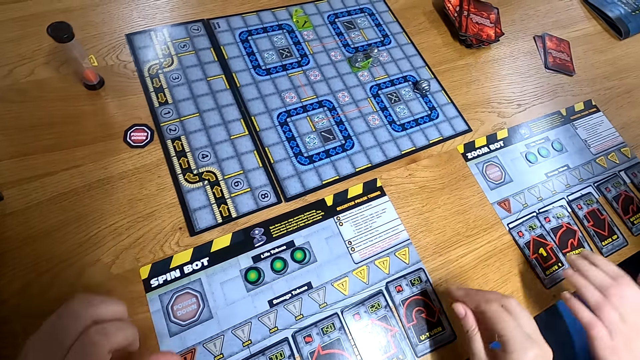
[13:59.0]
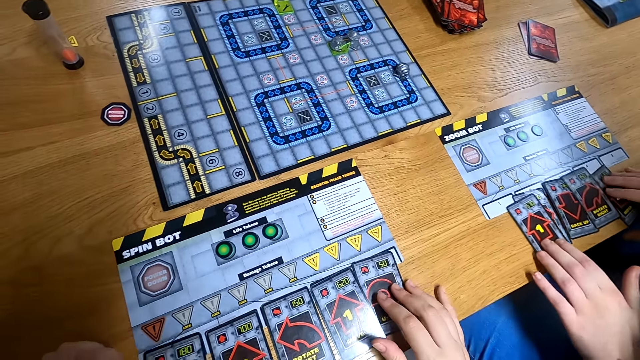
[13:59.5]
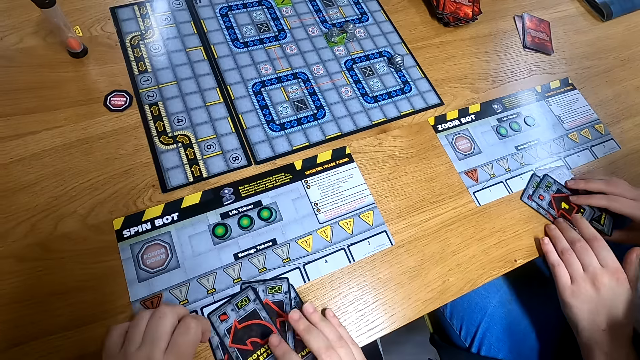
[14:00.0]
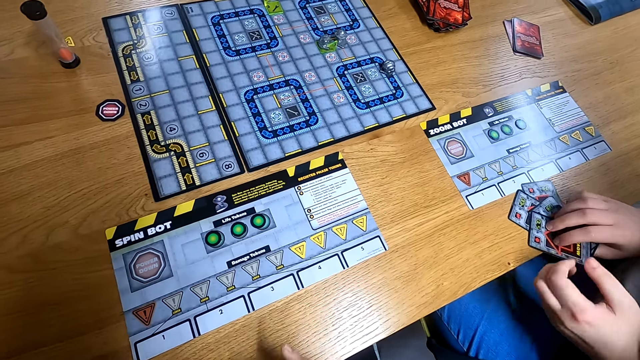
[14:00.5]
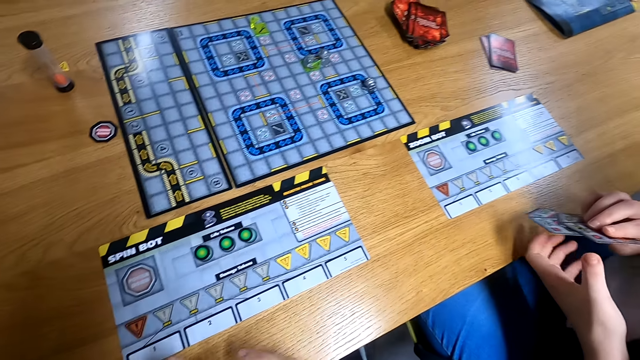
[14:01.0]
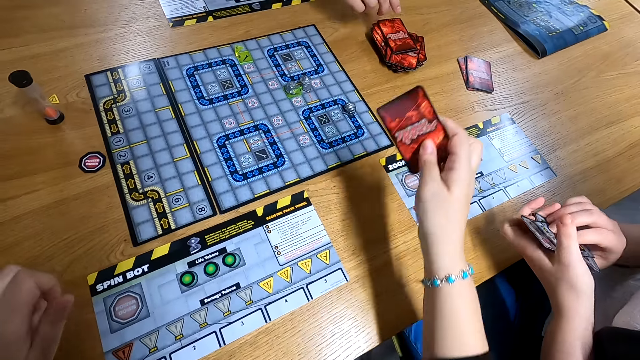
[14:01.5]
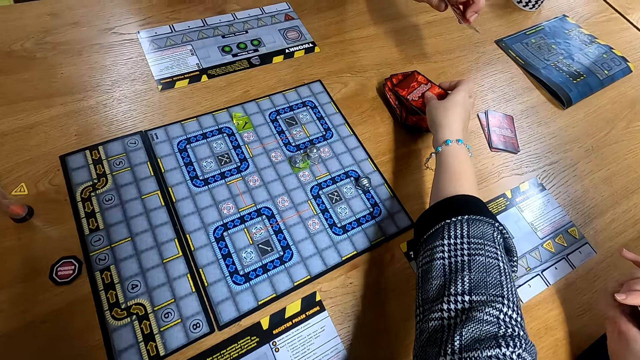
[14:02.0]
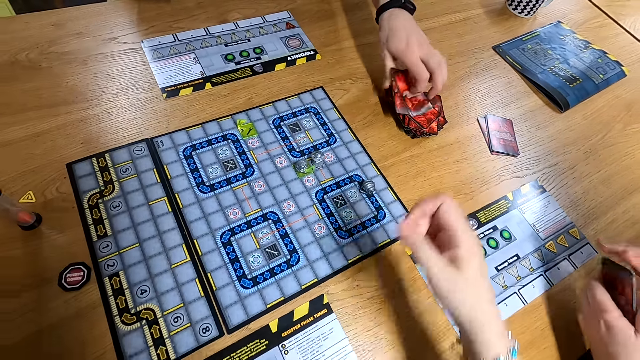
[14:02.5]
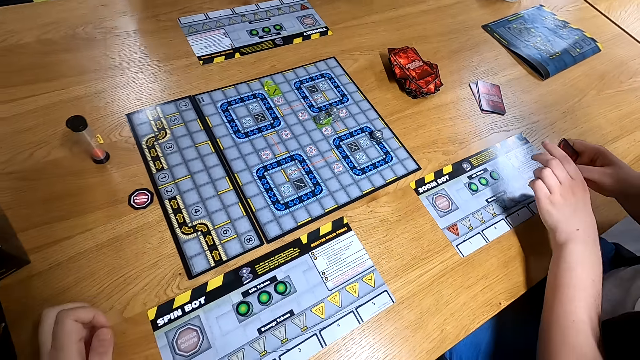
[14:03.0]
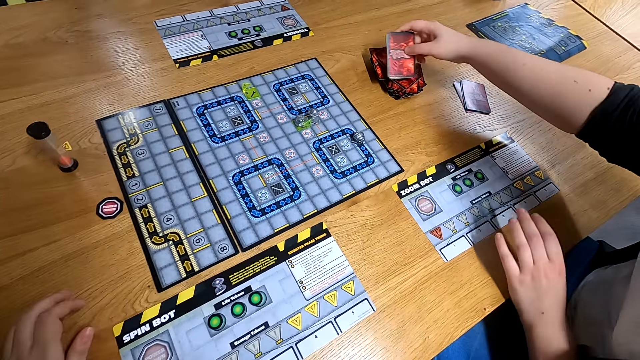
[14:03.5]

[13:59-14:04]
The camera wearer gathers some cards on the table with his hands. A man gathers some cards on the table with his hands. The camera wearer packs the cards from the table with his hands. The man packs the cards from the table with his hands. The camera wearer drops the cards on a bundle of cards on the table with his right hand. Another man drops the cards on the bundle of cards on the table with his left hand.

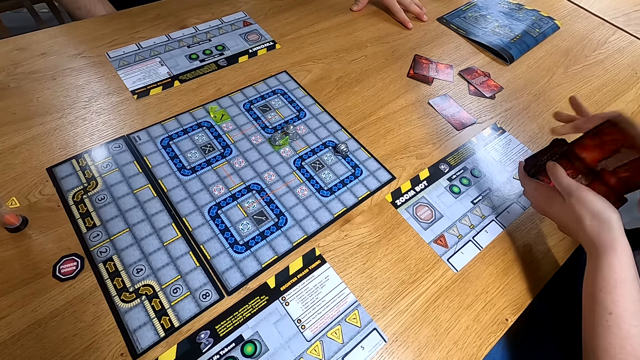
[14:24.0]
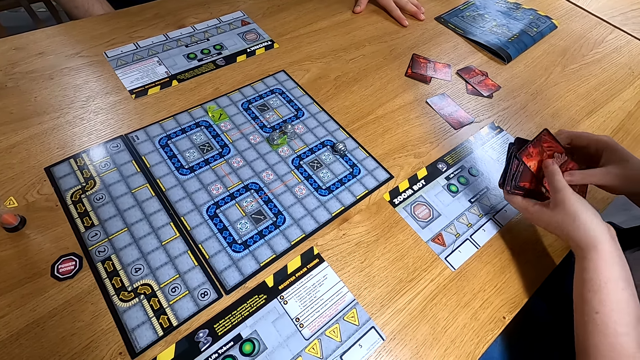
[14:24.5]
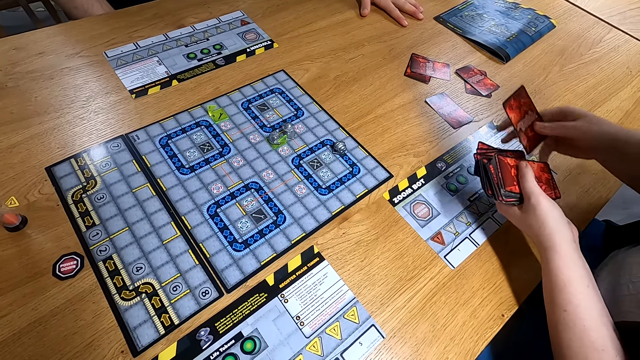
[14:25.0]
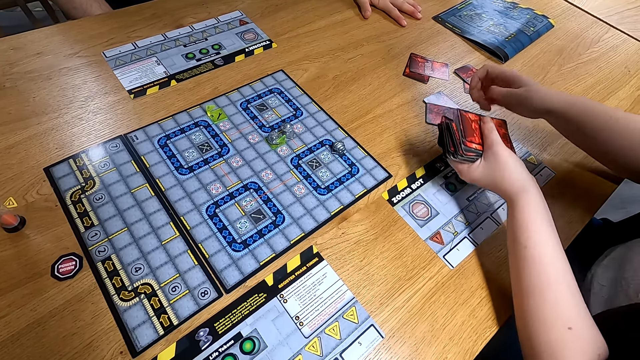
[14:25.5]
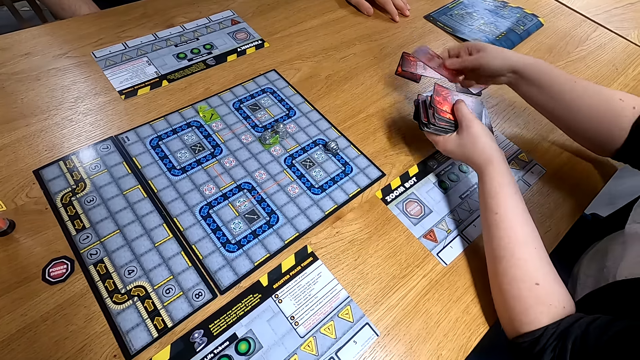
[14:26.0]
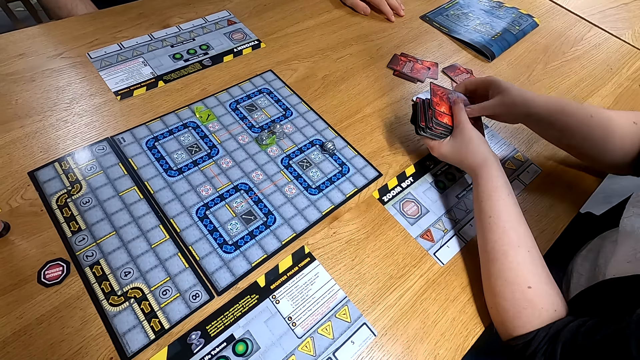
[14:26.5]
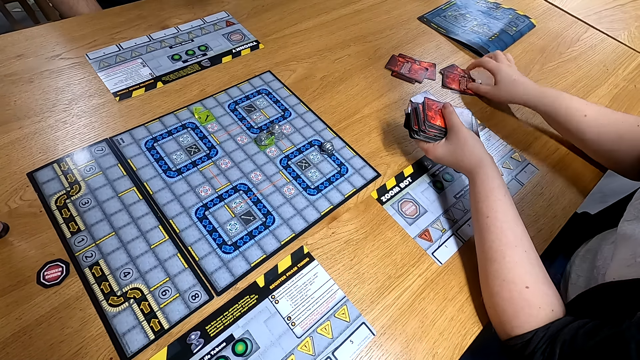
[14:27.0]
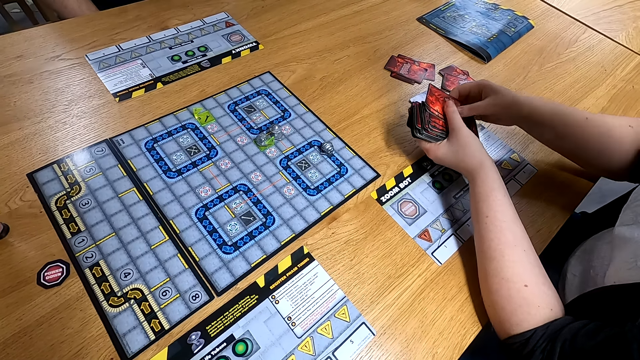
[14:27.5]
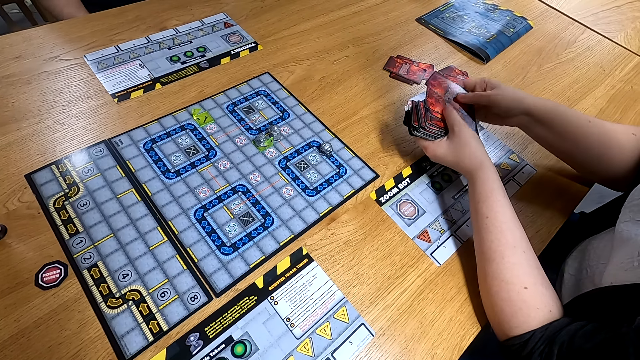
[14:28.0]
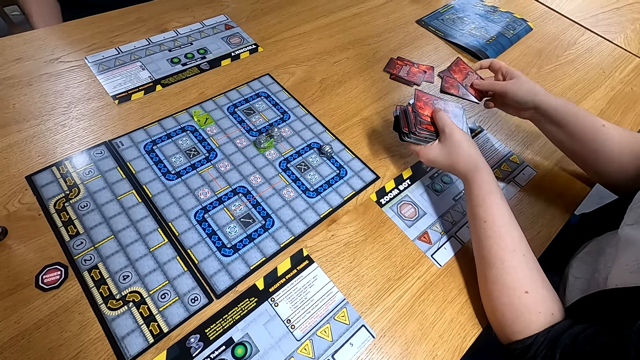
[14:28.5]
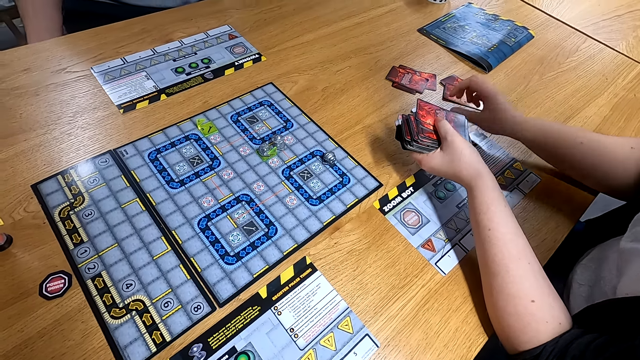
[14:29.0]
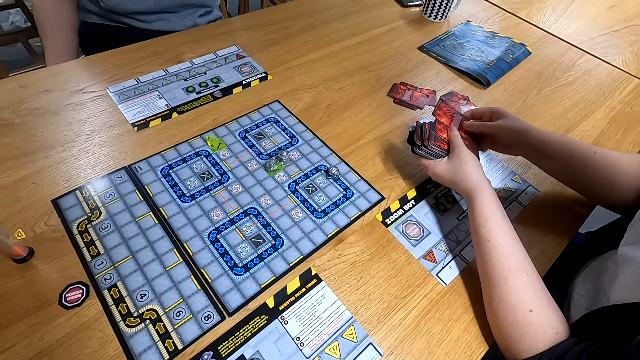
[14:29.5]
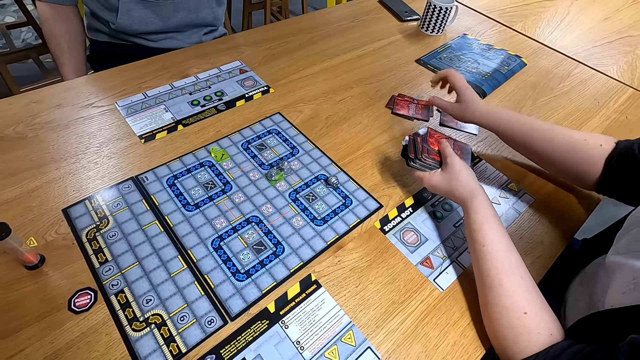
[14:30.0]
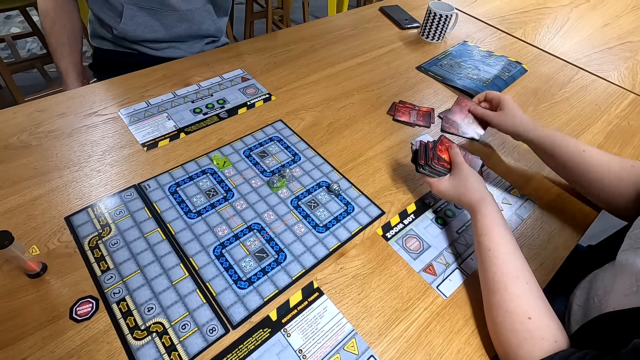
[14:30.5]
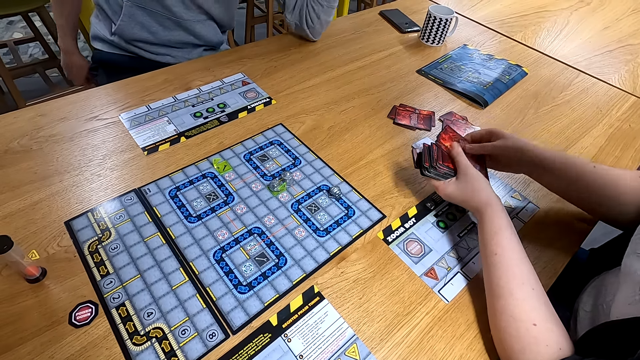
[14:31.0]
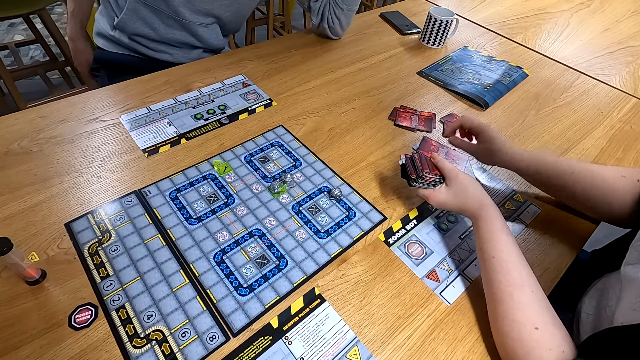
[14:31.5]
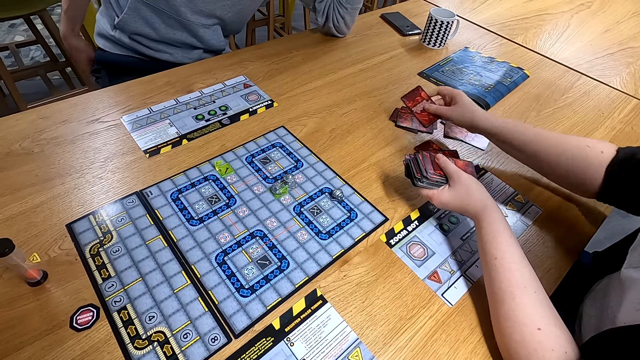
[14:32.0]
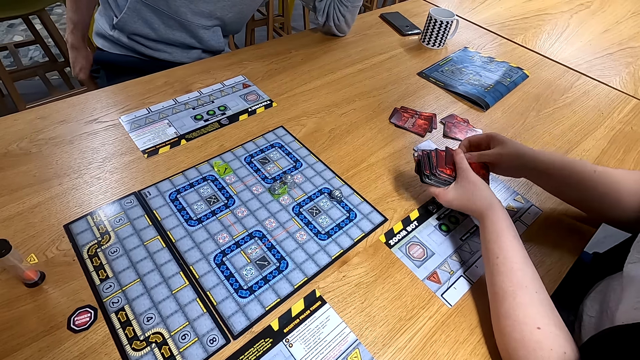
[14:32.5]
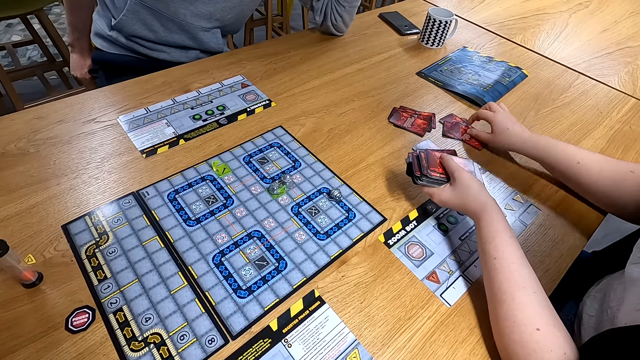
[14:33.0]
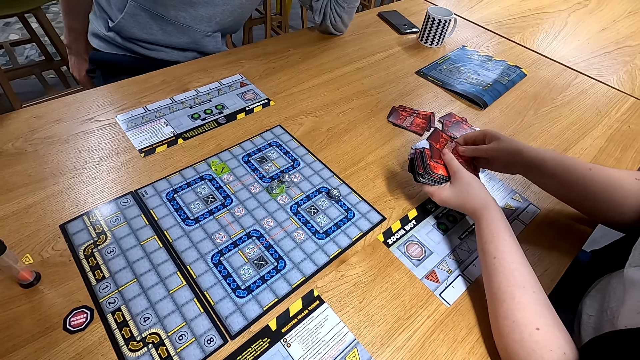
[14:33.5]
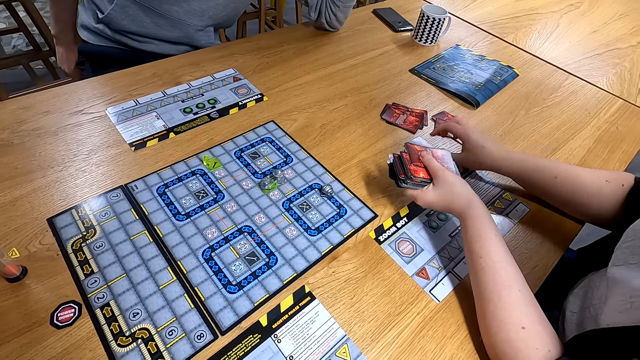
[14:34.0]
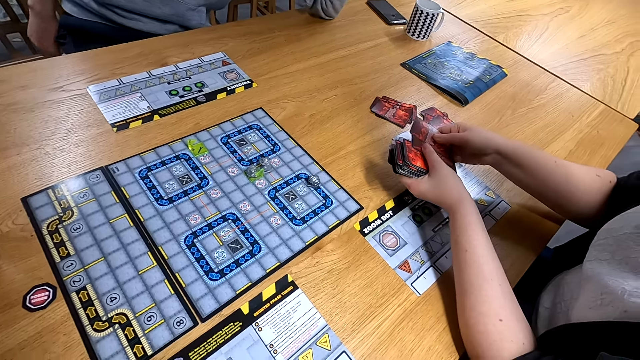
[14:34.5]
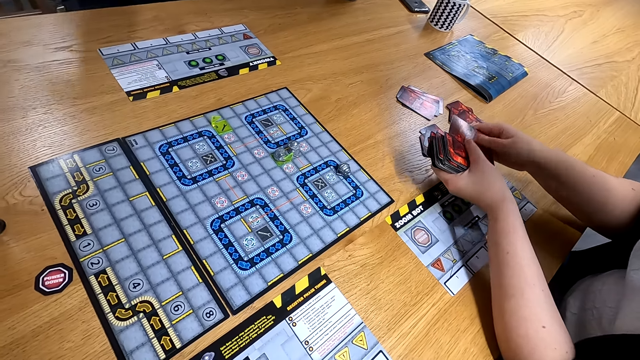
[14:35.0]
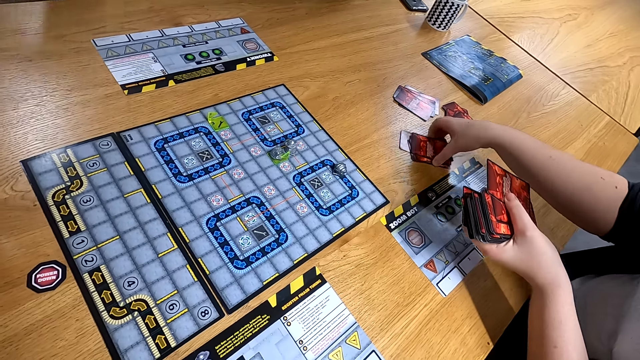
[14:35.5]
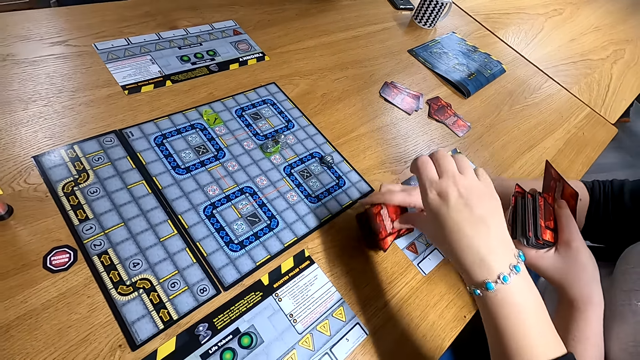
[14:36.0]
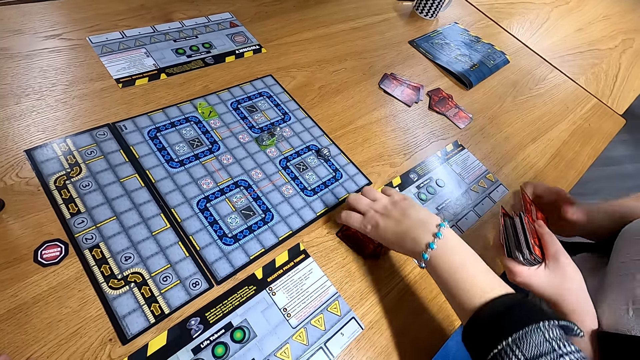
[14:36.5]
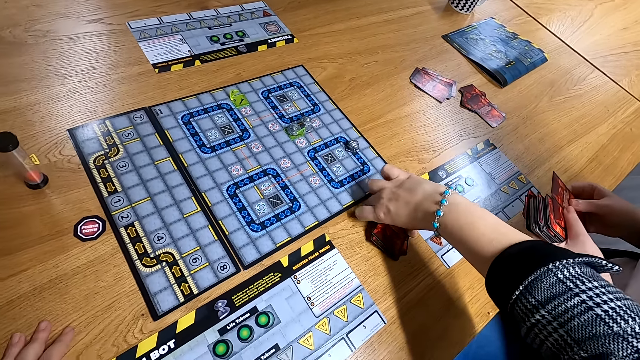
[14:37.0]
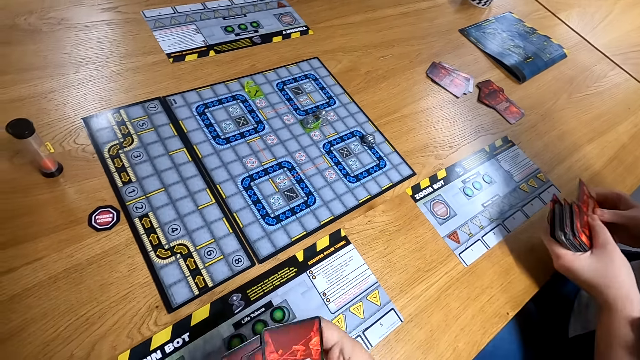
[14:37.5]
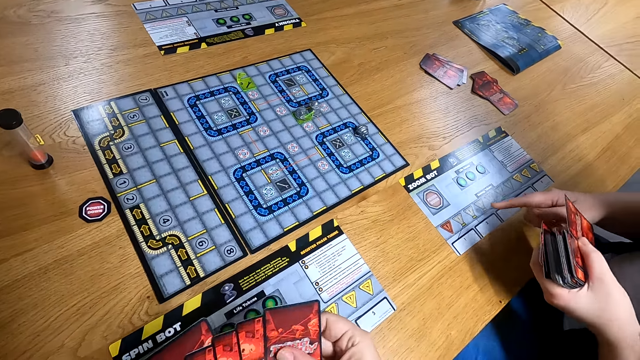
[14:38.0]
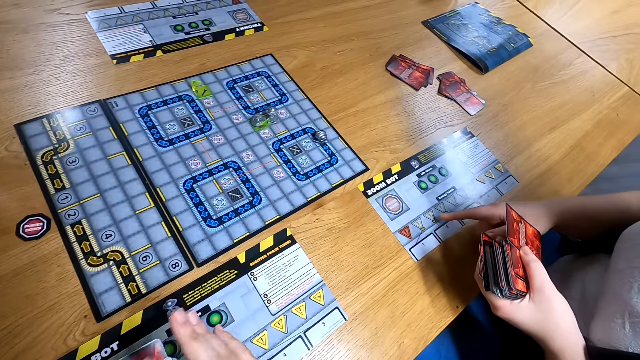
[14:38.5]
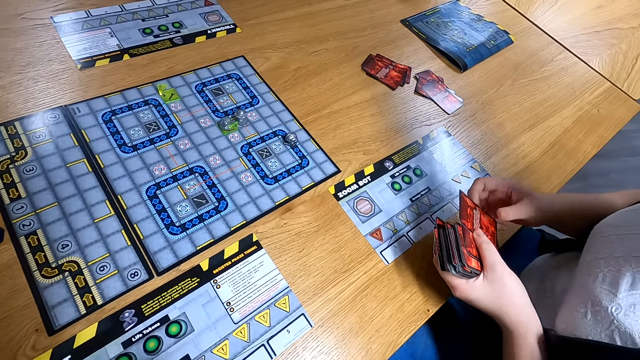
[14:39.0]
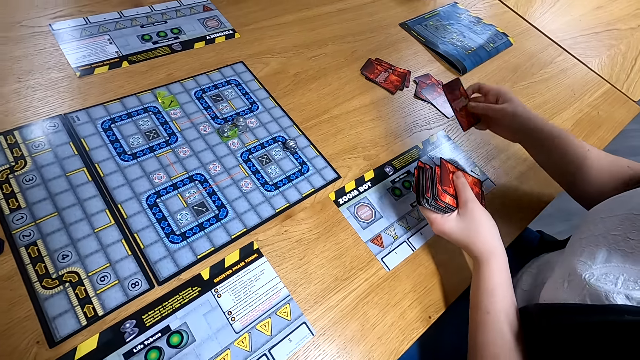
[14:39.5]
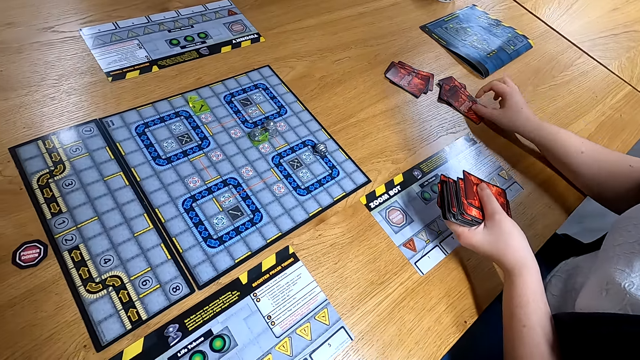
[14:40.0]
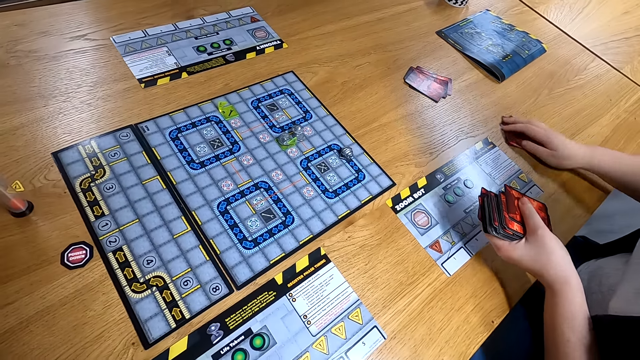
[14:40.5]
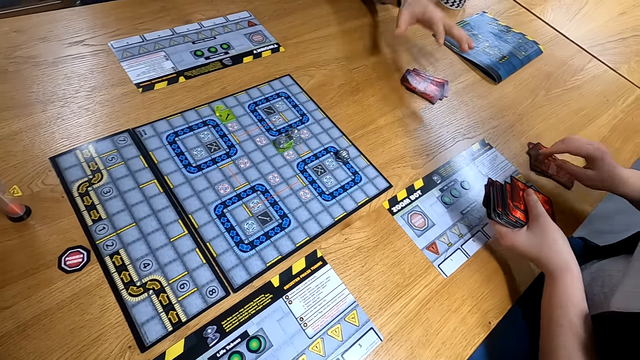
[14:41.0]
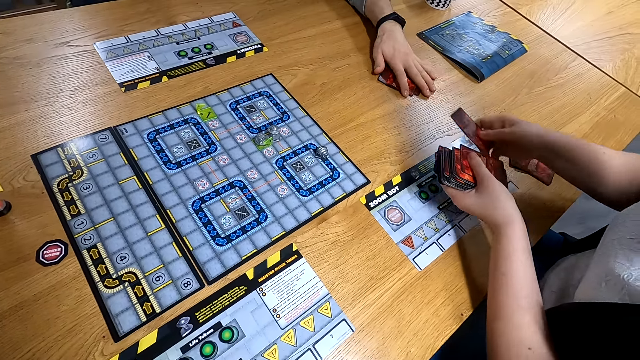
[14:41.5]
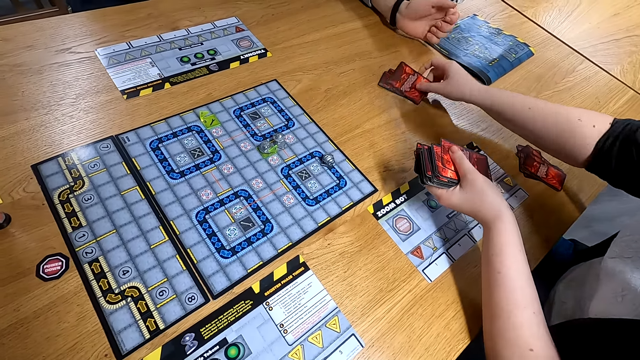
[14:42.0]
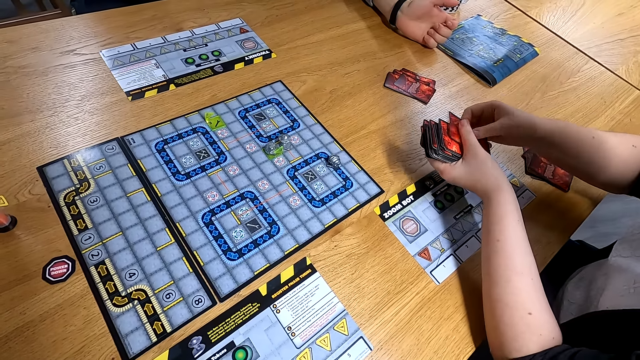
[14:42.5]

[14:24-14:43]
A man distributes the bundle of cards on the table with his right hand. The man packs the cards from the table with his right hand and drops the card on the table with his right hand. A person distributes the cards. The camera wearer packs the cards from the table with his right hand. The man distributes the bundle of cards on the table with his right hand and moves the cards on the table with his right hand. Another man touches the cards on the table with his left hand. The first man distributes the bundle of cards on the table with his right hand.
